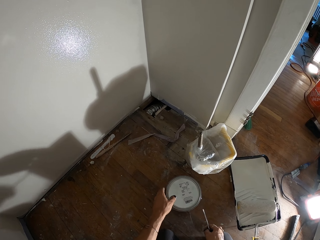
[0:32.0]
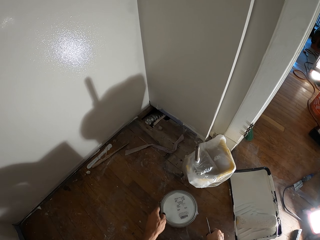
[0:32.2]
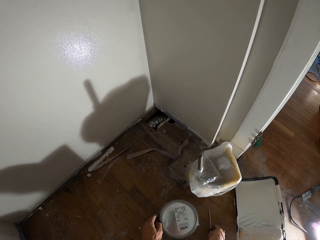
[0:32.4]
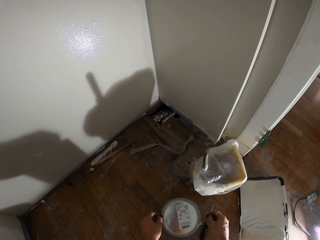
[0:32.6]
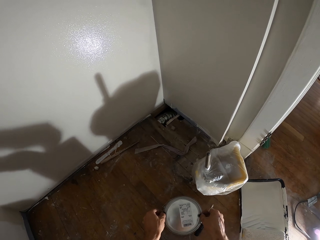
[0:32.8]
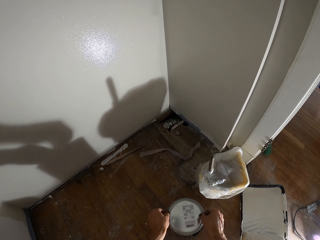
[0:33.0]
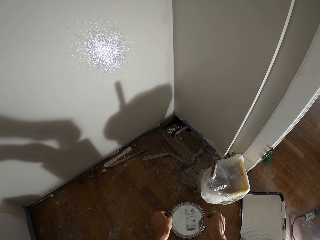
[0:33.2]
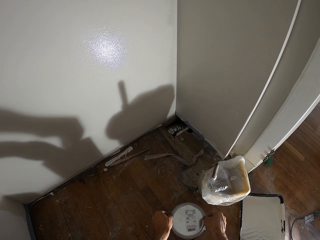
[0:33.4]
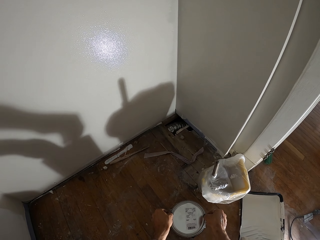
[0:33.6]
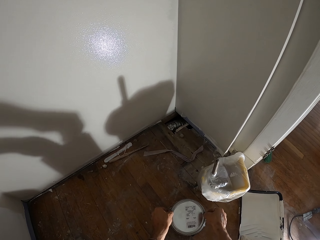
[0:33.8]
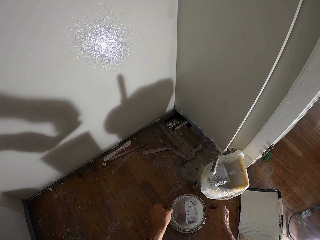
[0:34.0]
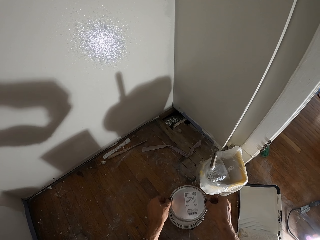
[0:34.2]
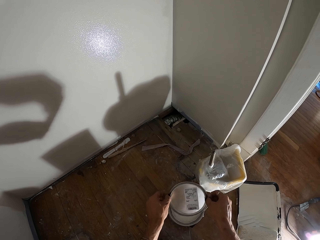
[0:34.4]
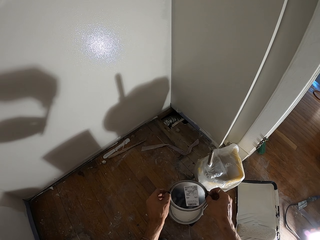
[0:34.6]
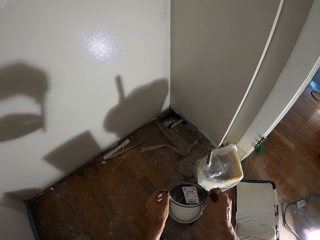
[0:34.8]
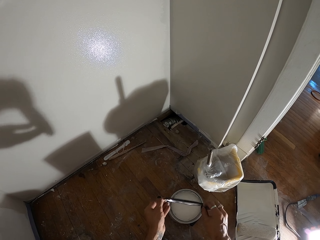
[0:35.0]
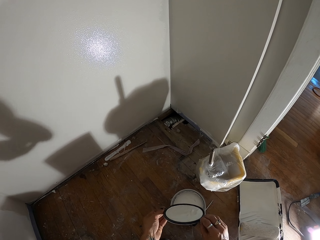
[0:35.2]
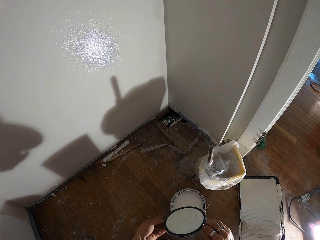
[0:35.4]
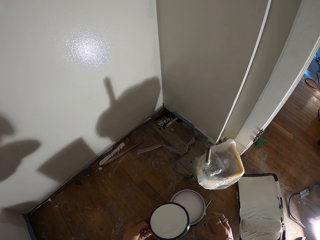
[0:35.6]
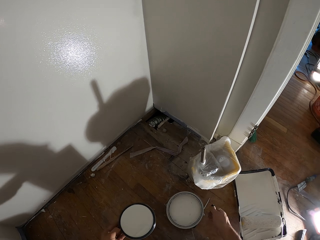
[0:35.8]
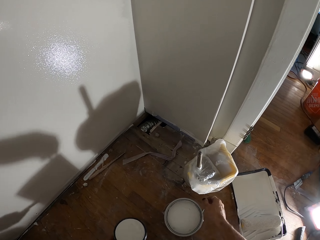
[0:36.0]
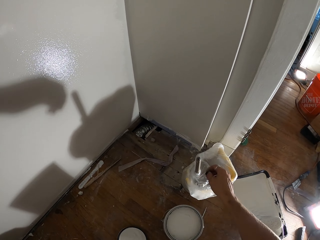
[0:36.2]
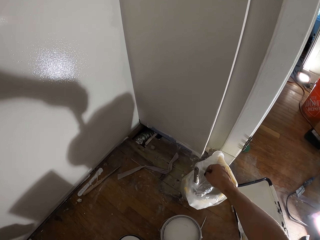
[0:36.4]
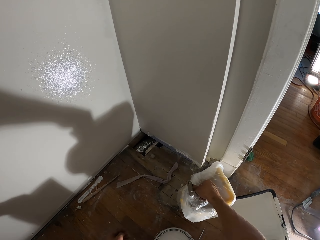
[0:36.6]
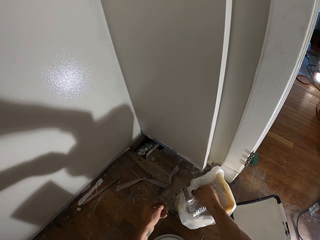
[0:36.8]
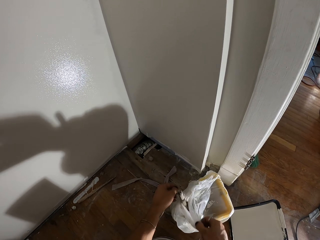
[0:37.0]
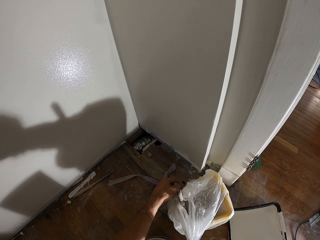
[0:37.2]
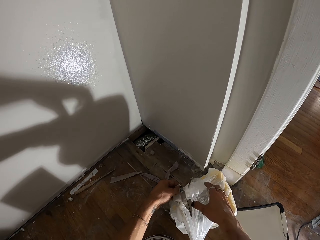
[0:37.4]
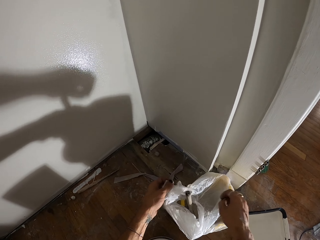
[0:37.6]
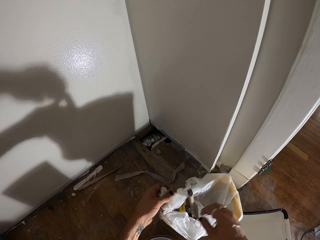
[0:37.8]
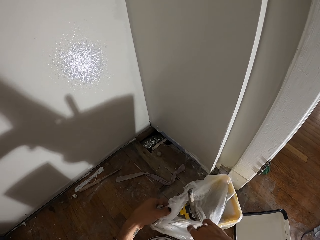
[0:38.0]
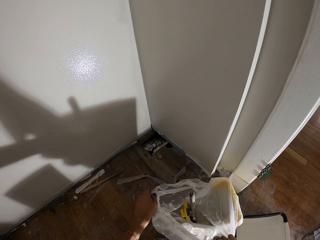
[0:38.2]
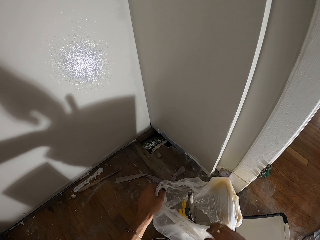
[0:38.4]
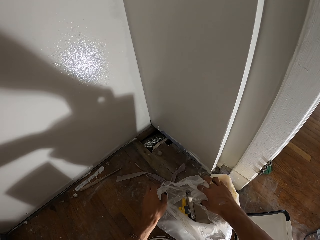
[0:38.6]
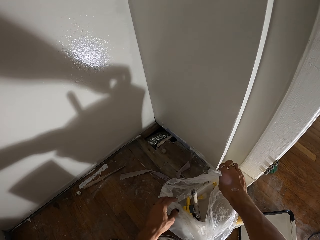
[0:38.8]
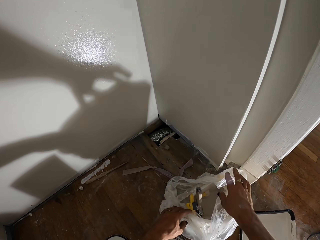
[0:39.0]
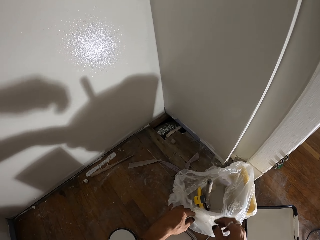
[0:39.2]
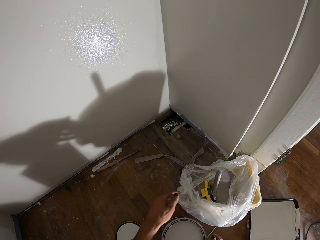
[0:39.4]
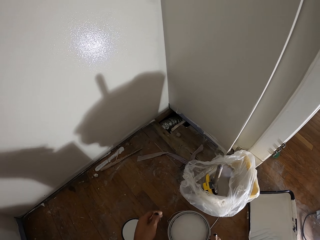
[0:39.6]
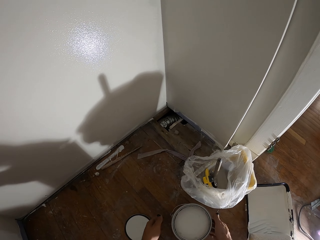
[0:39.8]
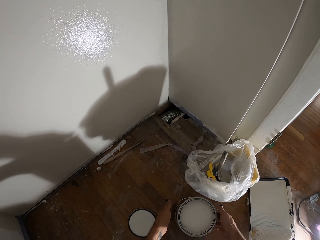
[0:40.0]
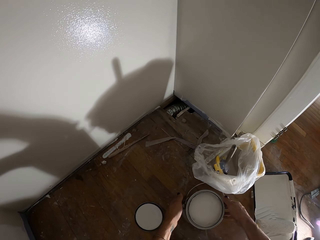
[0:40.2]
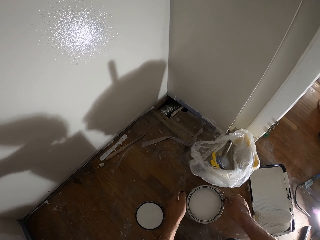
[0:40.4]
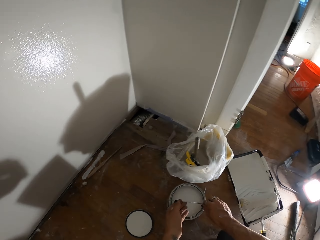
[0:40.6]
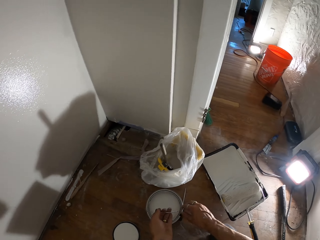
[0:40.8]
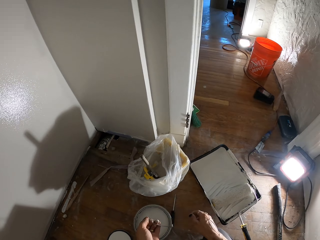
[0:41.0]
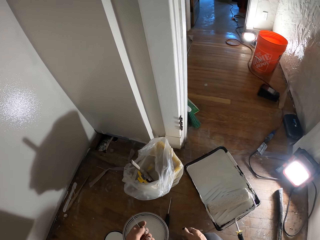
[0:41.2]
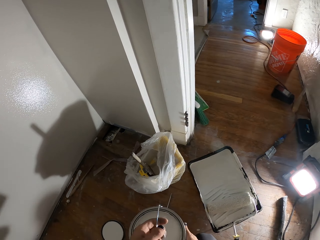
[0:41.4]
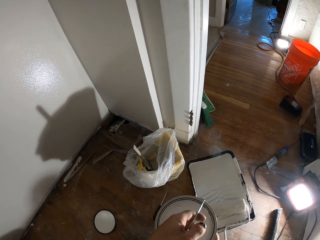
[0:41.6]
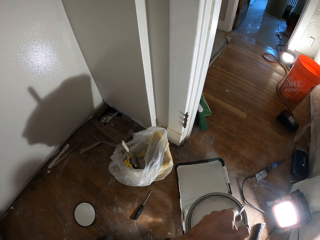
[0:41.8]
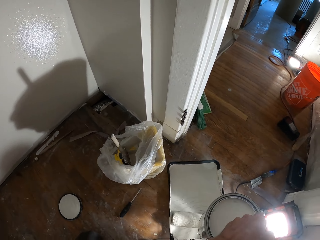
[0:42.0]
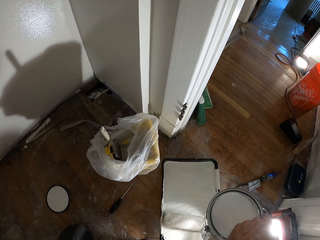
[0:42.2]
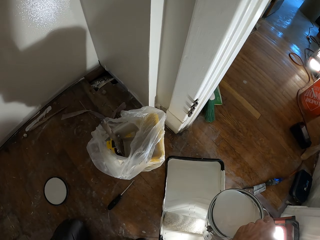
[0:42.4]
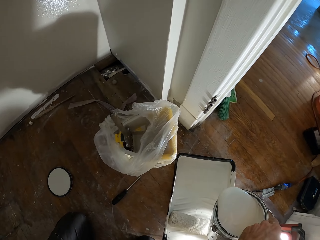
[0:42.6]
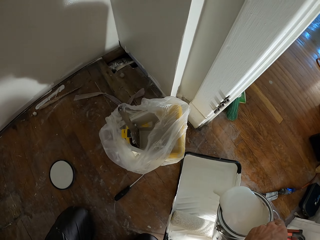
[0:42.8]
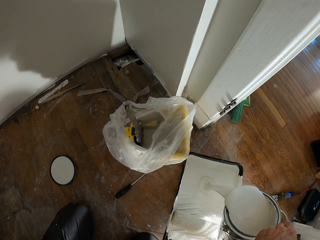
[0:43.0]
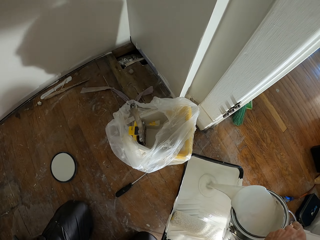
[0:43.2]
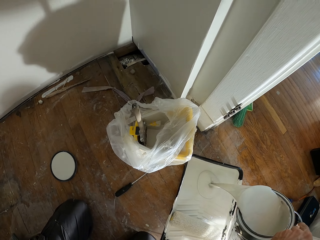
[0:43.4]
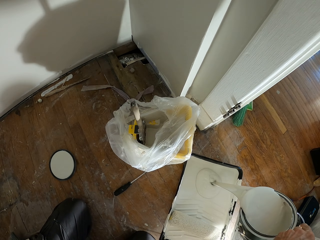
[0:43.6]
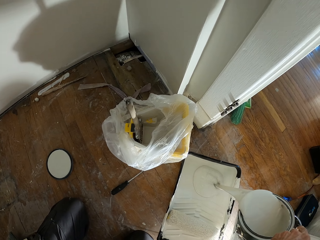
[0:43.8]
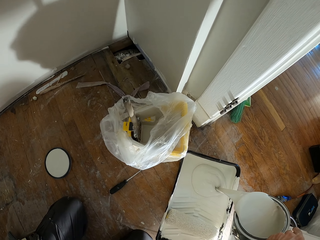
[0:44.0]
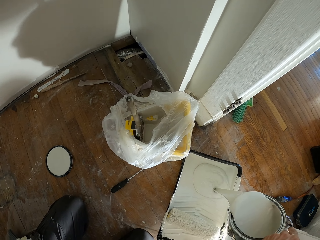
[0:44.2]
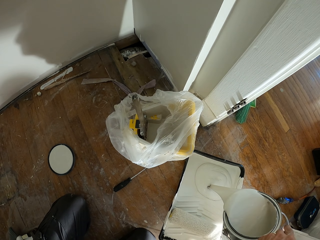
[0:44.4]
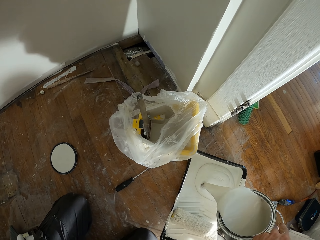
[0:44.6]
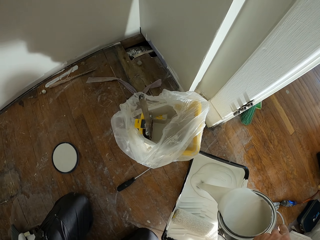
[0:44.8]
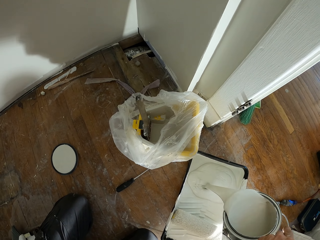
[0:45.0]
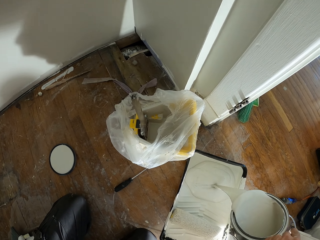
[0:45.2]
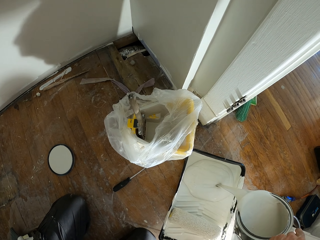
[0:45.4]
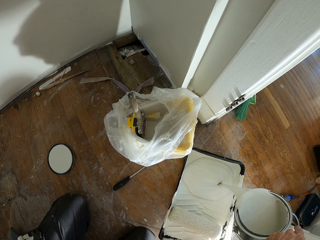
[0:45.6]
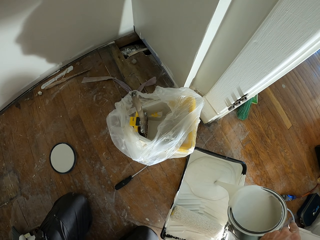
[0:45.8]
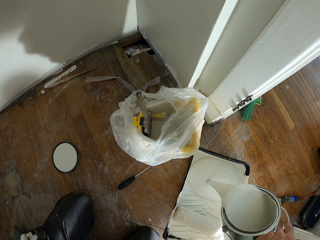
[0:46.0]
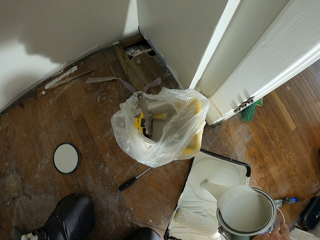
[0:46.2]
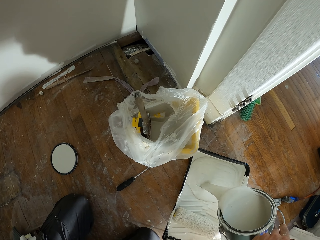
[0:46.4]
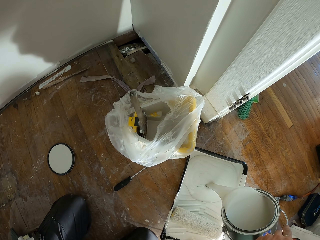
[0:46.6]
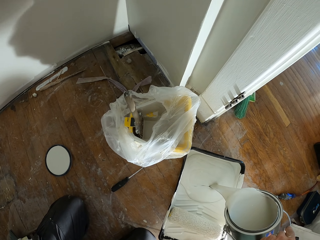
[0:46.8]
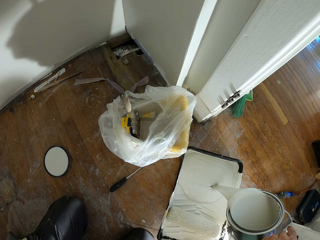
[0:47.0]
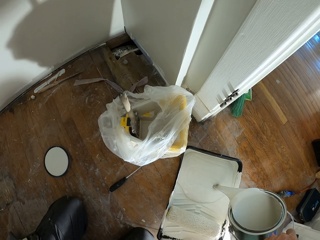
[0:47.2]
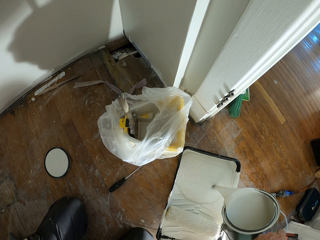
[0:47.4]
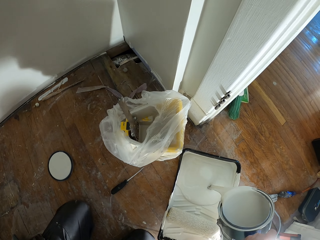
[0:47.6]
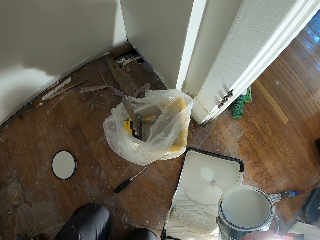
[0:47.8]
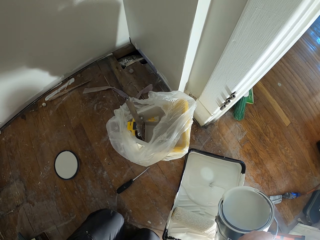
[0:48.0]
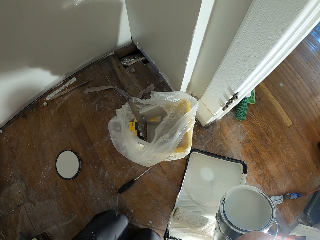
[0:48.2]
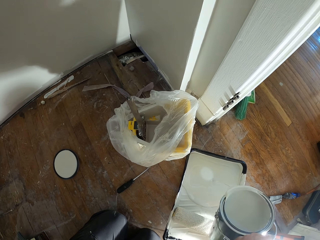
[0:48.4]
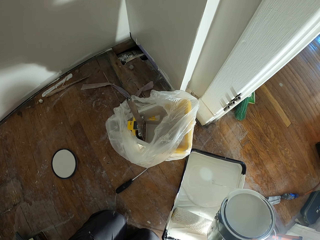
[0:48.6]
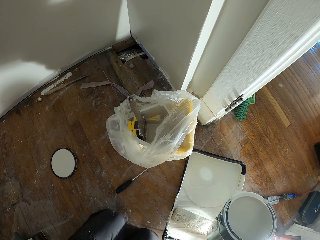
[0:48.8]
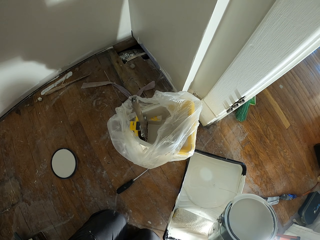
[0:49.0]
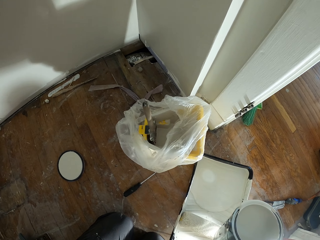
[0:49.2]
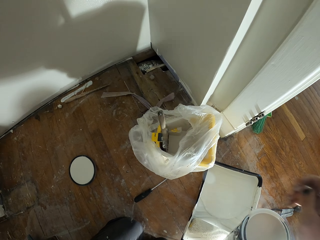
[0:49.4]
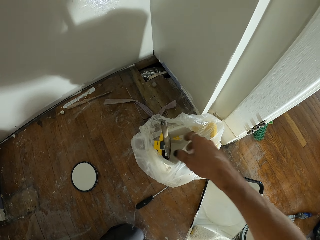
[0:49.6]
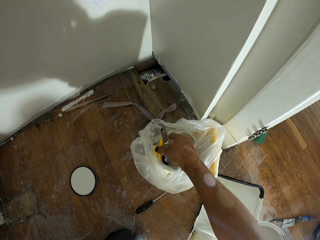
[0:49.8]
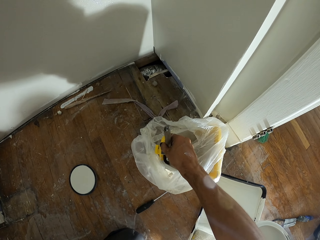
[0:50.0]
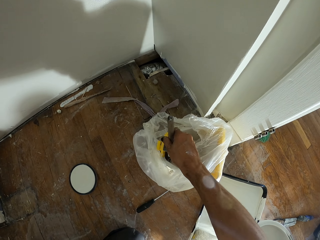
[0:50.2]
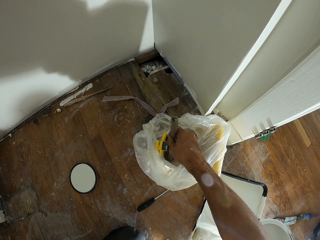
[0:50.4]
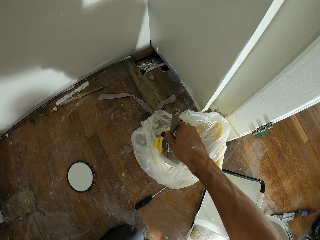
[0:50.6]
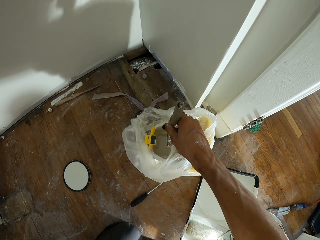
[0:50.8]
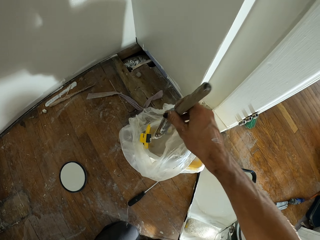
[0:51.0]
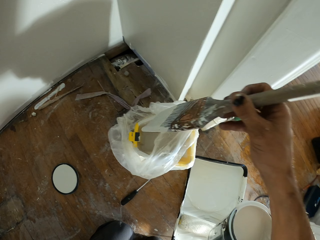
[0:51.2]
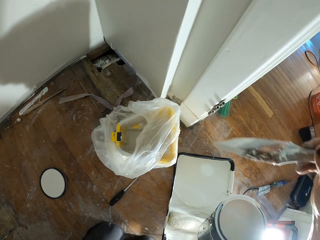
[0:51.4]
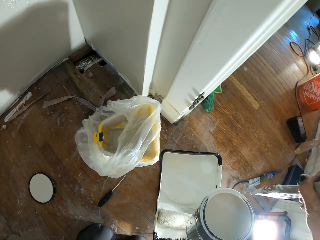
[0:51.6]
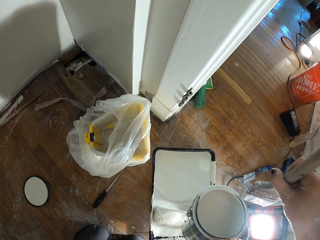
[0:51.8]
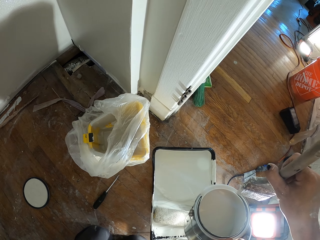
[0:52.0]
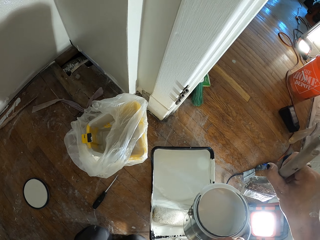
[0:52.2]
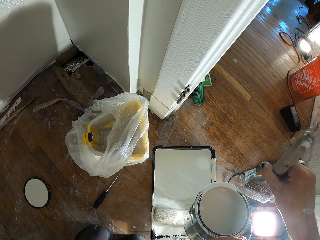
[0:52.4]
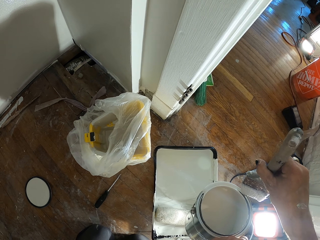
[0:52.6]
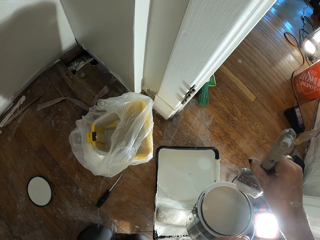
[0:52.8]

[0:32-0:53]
The camera wearer lifts off the lid of the tin of paint. They unfold a paper bag, pull off the polythene from a container, and pick the paint. They pour the paint in a basin. They take the paint brush from the container.
